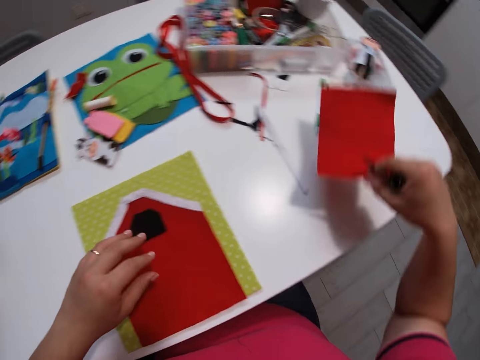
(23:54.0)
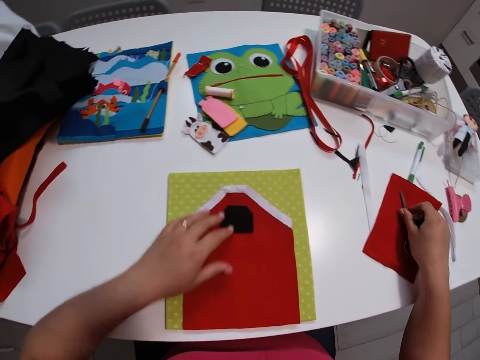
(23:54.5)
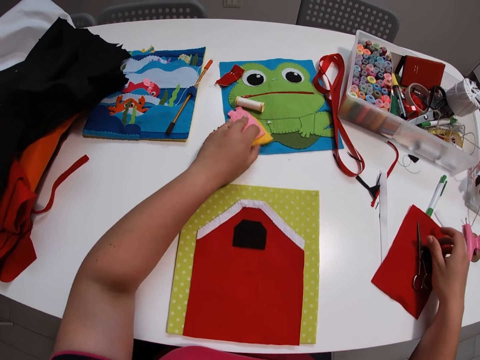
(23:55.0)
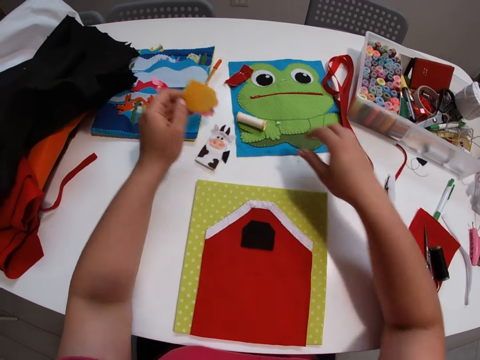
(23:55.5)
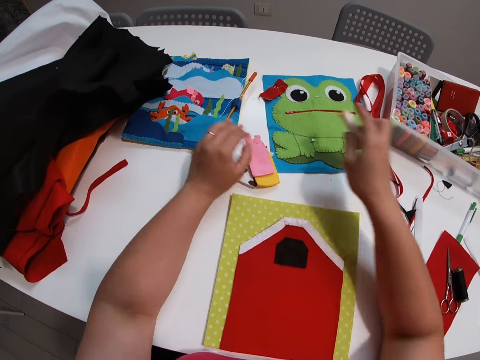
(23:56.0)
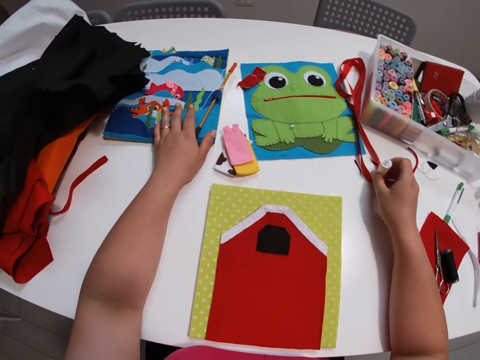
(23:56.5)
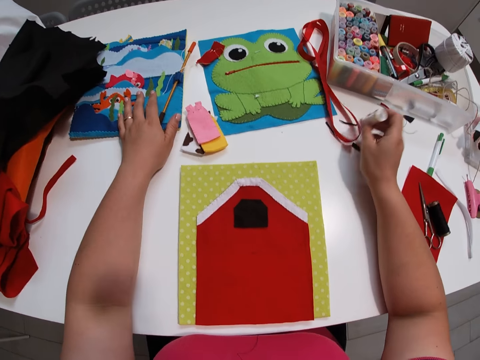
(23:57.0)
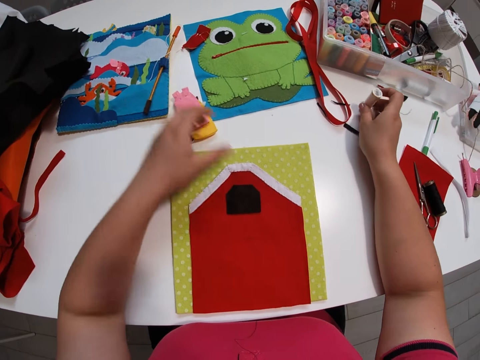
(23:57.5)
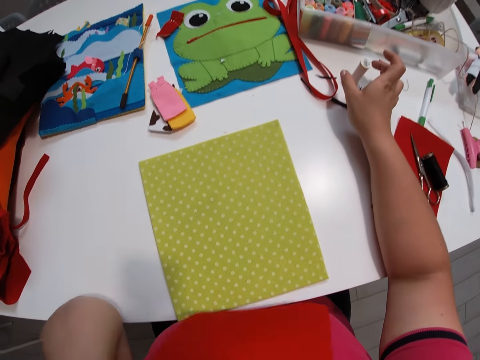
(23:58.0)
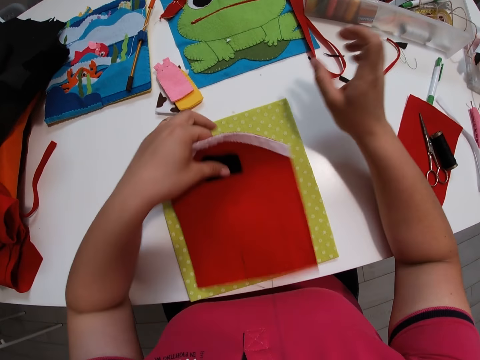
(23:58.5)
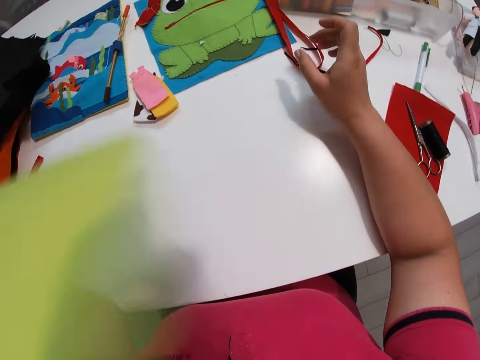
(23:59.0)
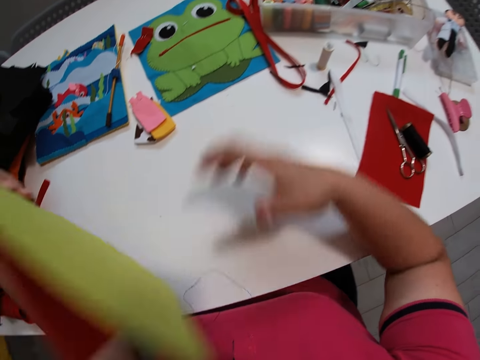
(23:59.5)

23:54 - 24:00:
The camera wearer lifts the piece of material. She drops the scissors on the second small red fabric. She picks a paper from the table with her left hand. She holds the decoration. She puts the decoration on the table. She picks the white roll of thread from the table with her right hand. She lifts the first small red fabric off the table with her left hand. She puts the thread on the table. She holds the piece of cloth. She lifts the cutting mat and the first small red fabric off the table with her left hand.

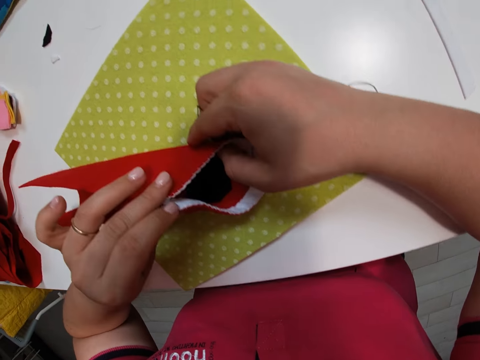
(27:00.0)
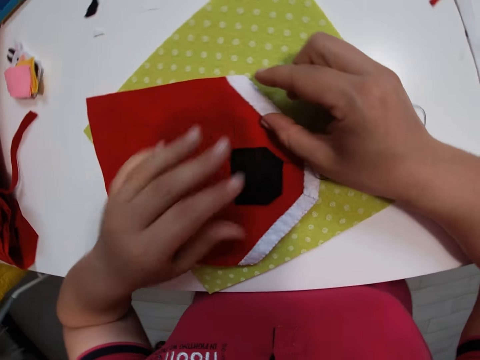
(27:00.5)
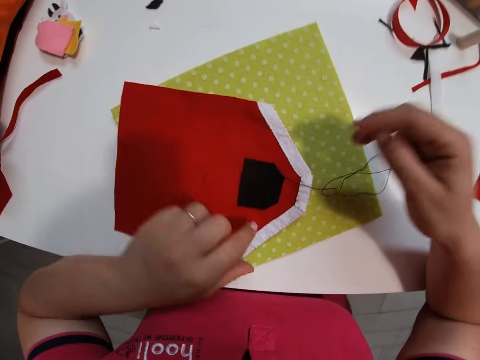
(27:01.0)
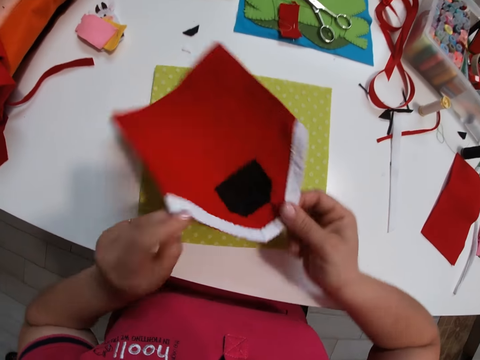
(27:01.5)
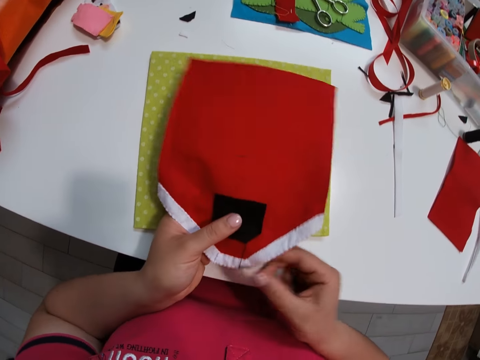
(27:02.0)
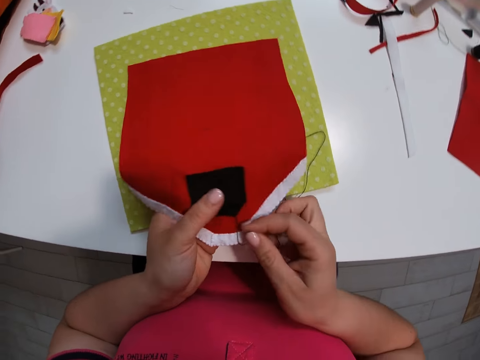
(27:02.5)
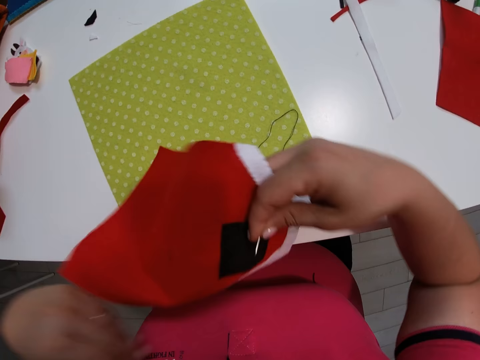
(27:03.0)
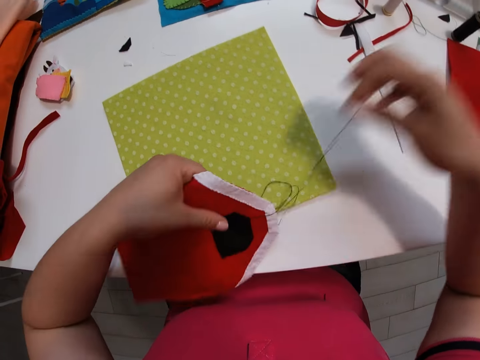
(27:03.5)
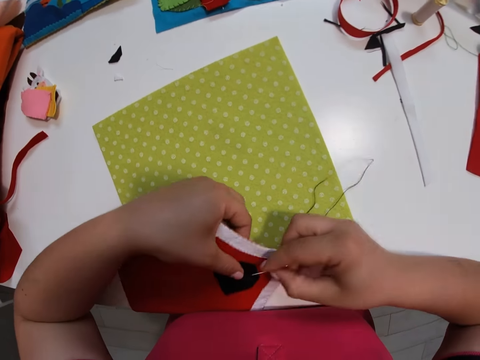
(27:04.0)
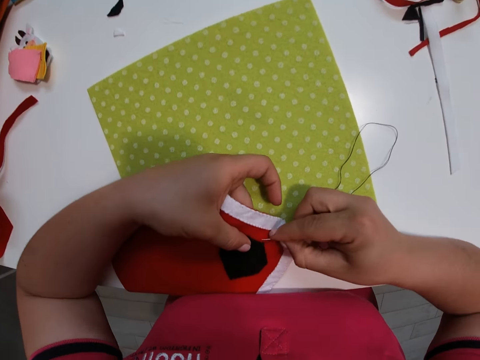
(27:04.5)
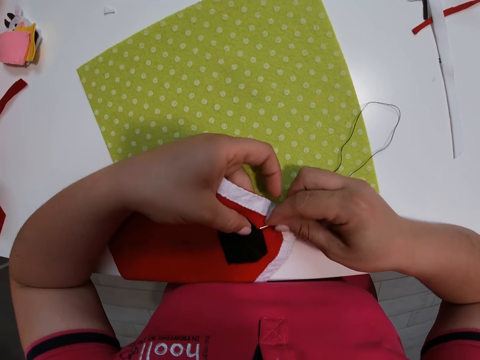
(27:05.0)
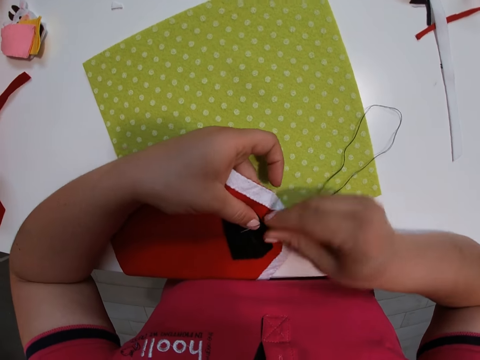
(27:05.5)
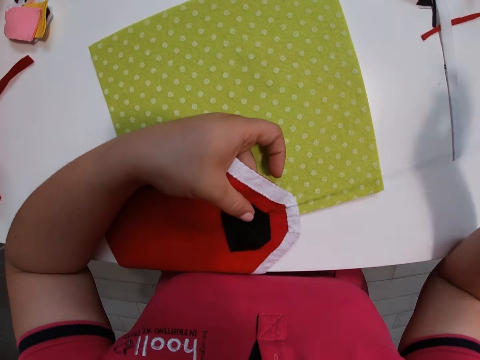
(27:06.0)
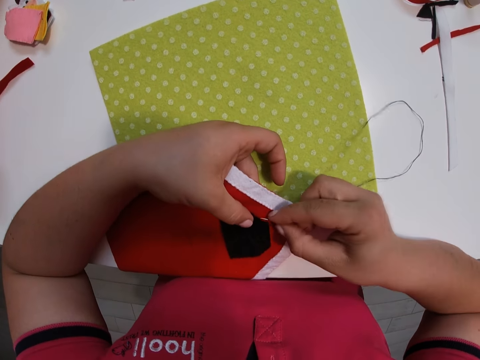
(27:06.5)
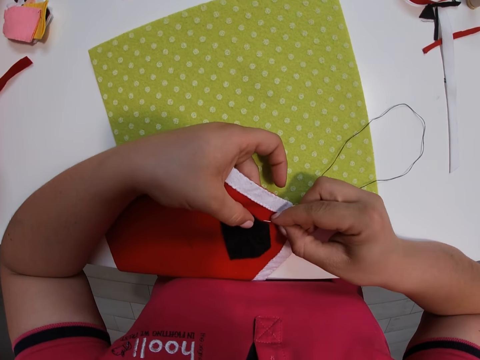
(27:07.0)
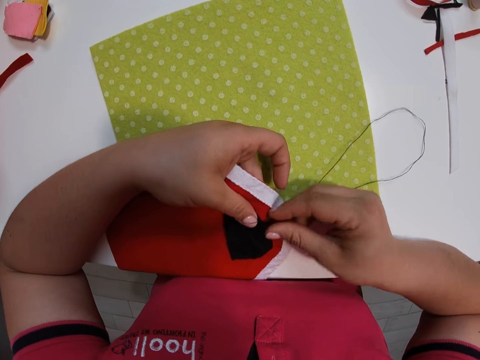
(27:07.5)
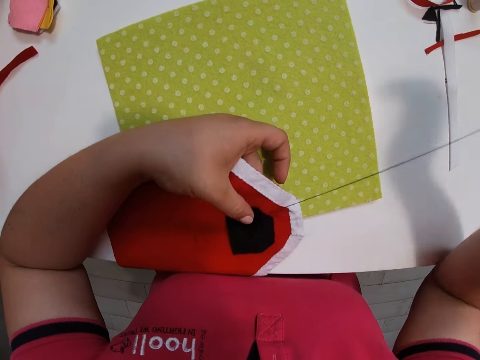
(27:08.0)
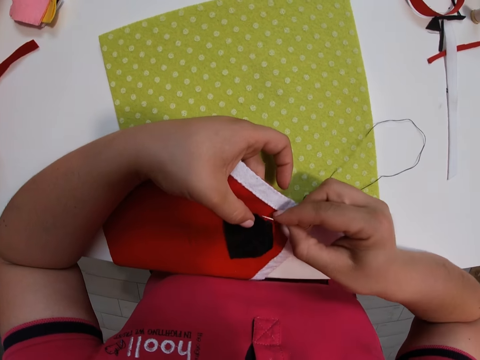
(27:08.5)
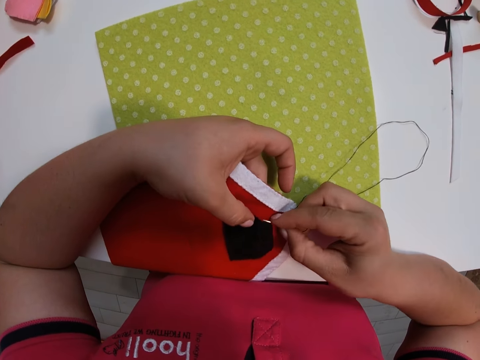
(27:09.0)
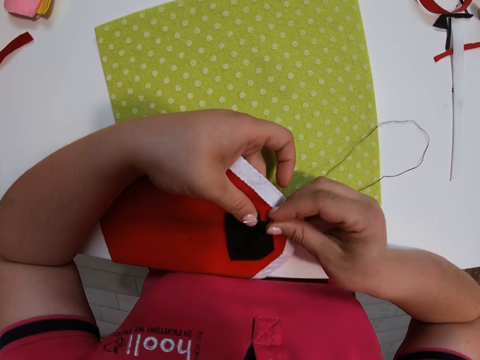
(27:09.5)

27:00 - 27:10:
The camera wearer unfolds the pieces of material. They turn the fabric in the clockwise direction. They turn the fabric in the anticlockwise direction. They hold the pieces of material. They continue sewing the fabrics together with the needle and thread.

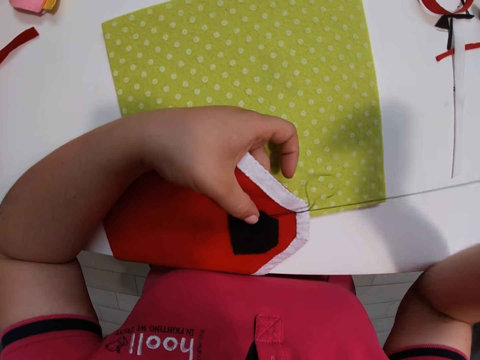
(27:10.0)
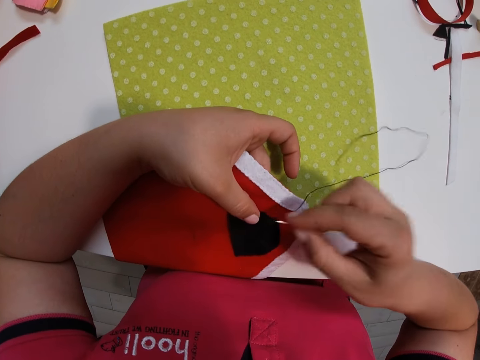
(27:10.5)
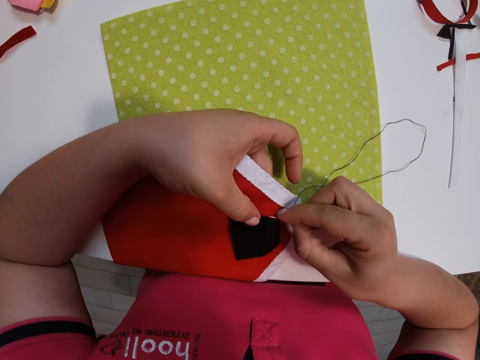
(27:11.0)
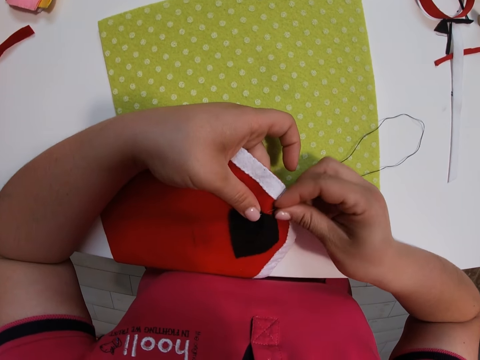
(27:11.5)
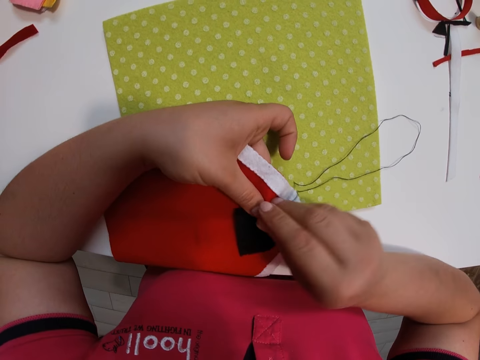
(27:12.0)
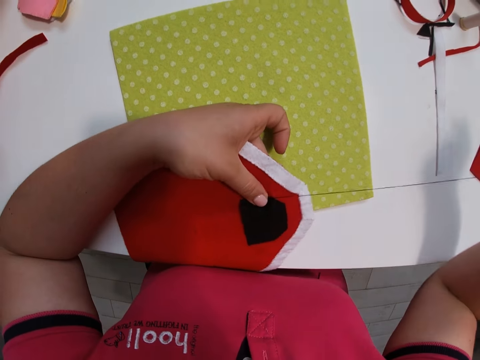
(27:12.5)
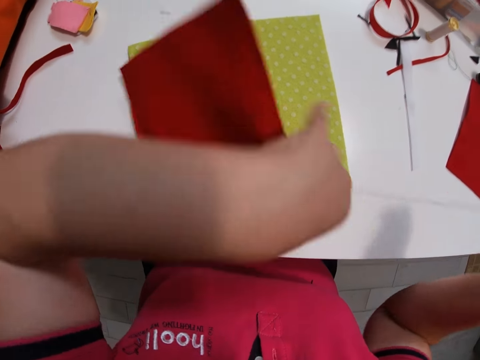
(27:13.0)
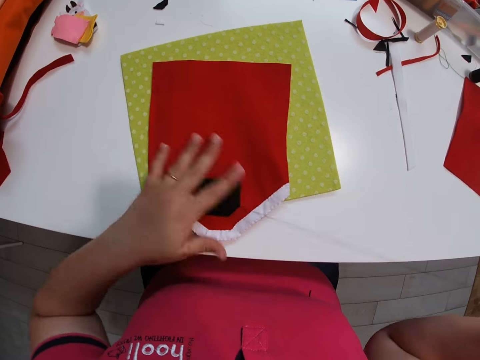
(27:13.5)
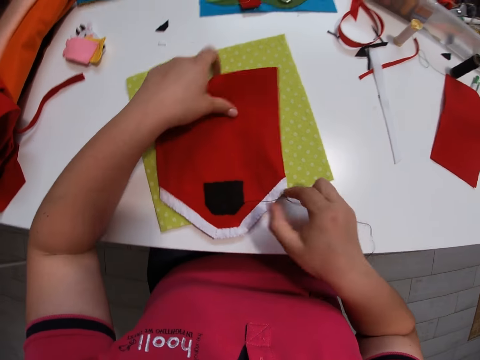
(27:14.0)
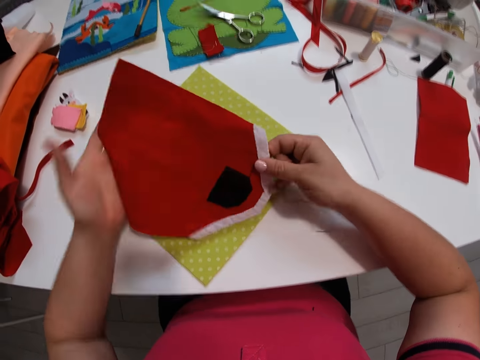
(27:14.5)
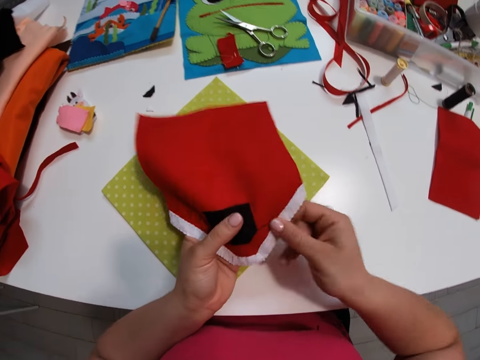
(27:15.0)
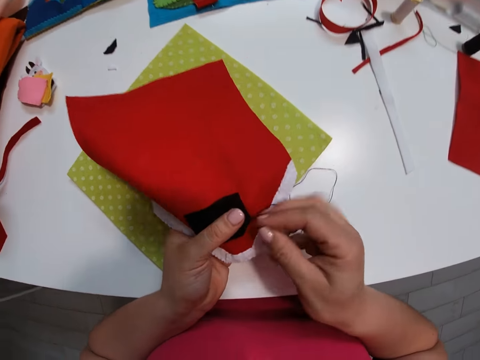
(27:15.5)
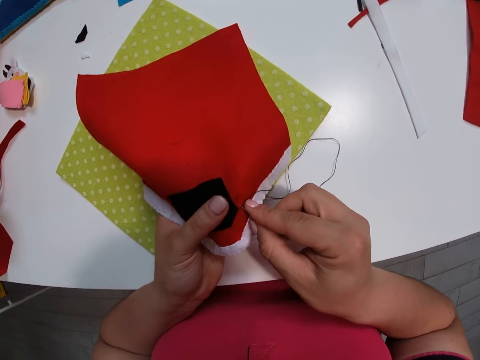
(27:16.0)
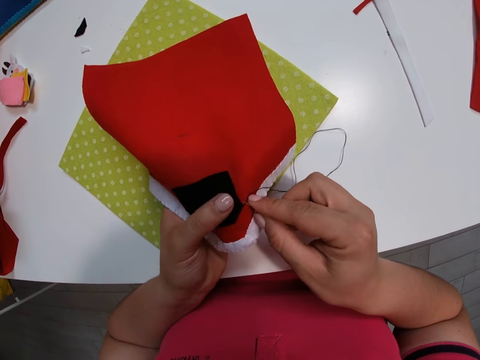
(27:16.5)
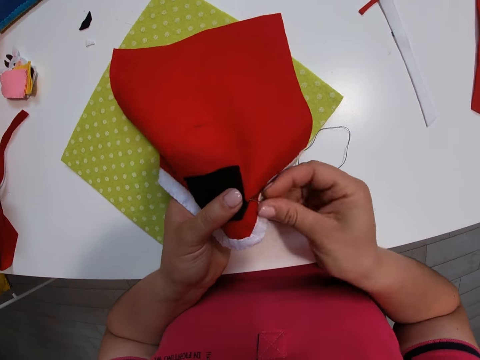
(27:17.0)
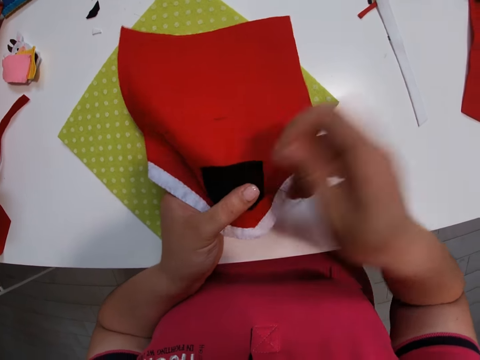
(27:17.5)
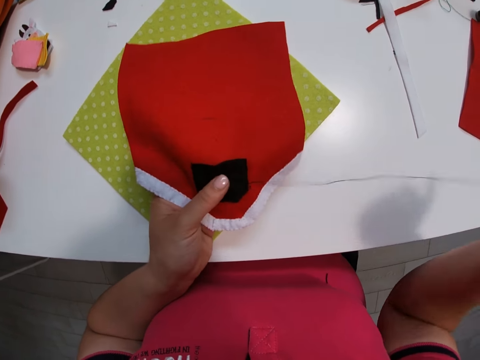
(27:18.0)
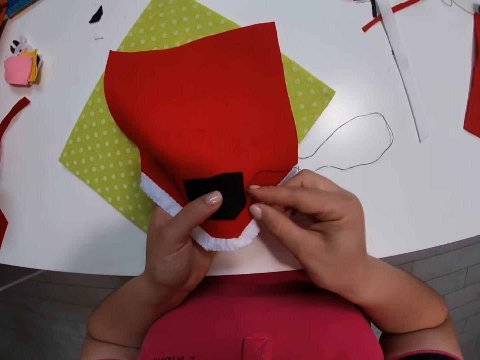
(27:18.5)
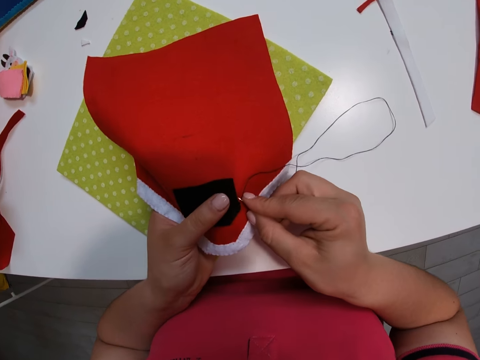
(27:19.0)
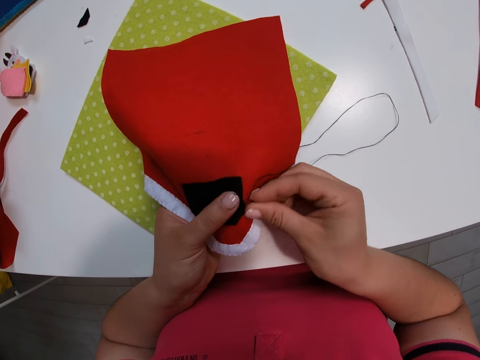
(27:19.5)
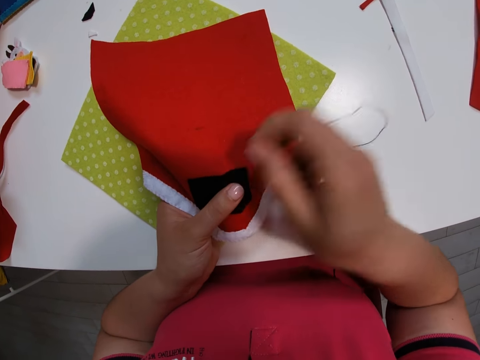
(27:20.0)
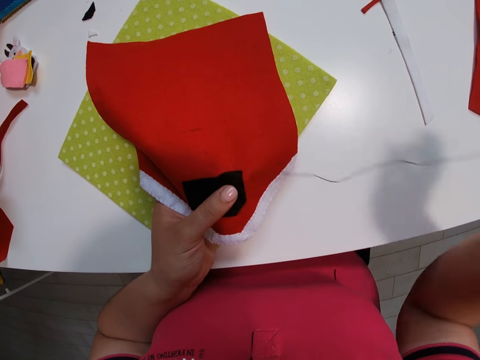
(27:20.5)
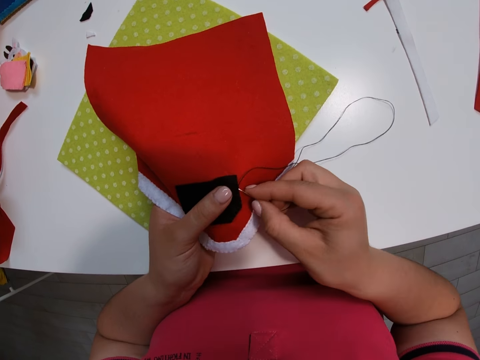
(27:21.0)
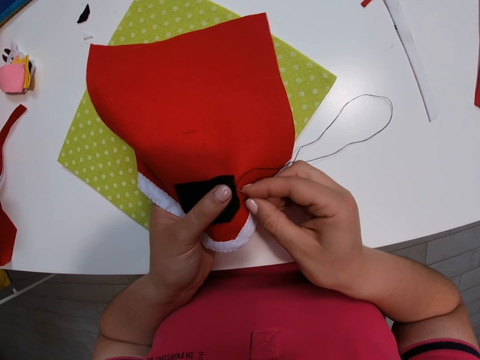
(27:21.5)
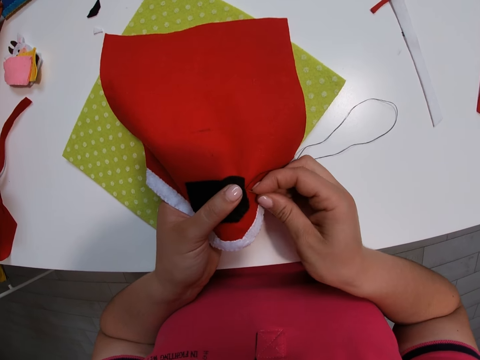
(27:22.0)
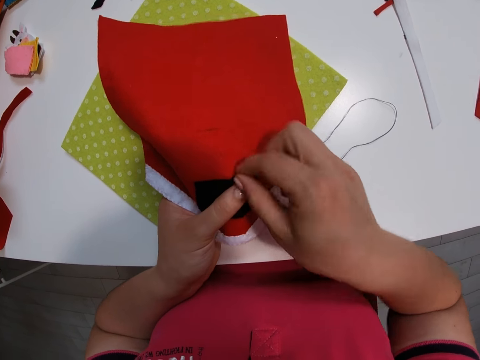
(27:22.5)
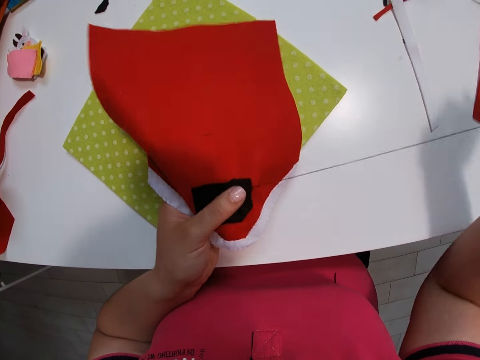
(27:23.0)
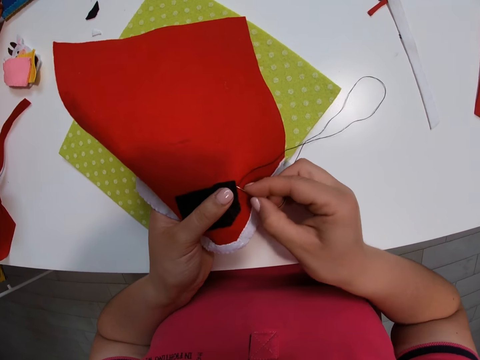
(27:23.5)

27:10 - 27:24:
The camera wearer drops the fabric on the table. She turns the pieces of material. She holds the fabric with her left hand. She continues sewing the fabrics together with the needle and thread. She sews the piece of cloth with the needle and thread.
